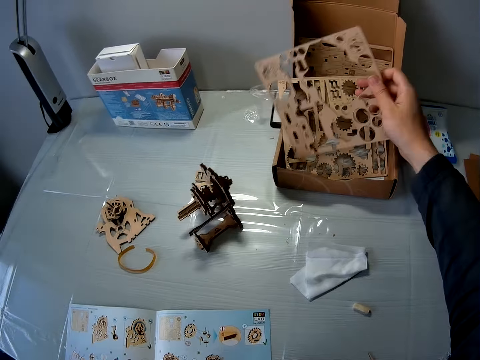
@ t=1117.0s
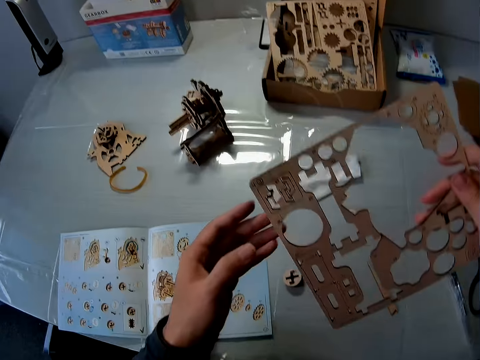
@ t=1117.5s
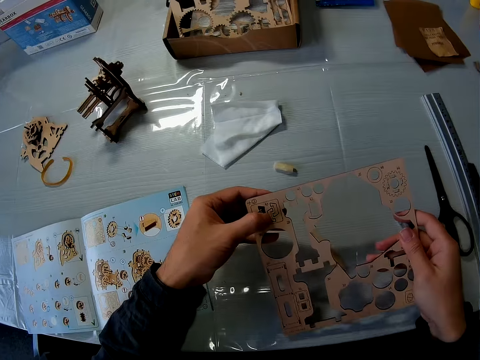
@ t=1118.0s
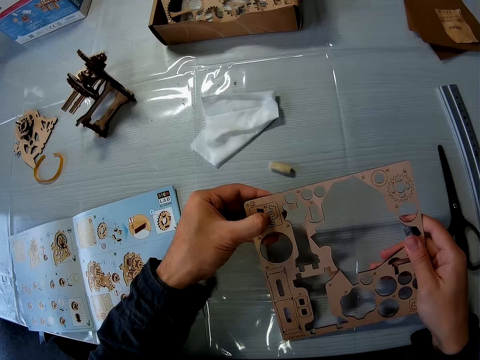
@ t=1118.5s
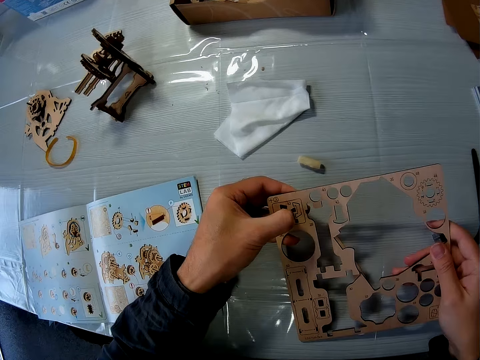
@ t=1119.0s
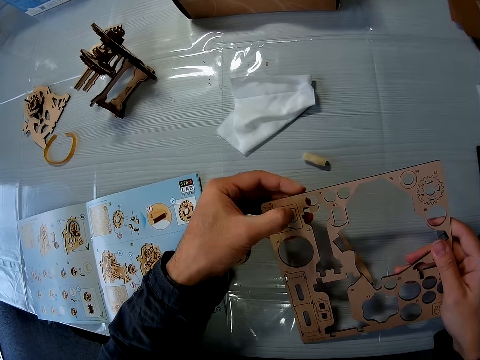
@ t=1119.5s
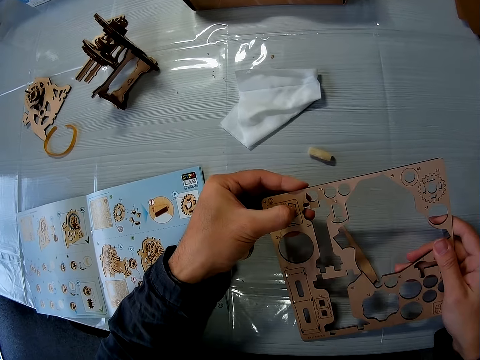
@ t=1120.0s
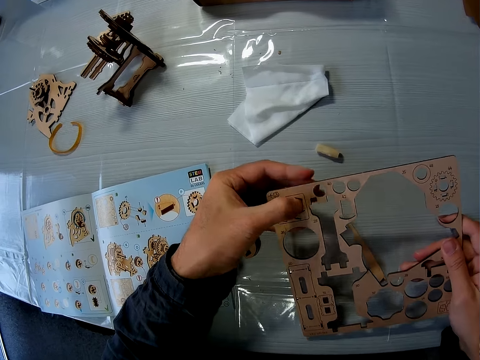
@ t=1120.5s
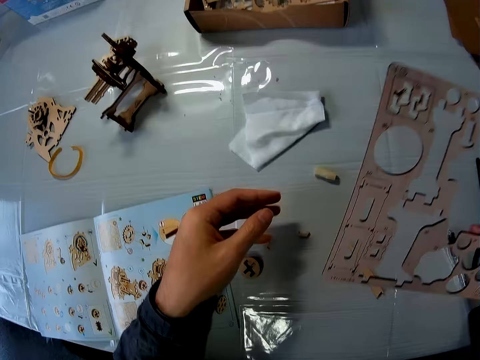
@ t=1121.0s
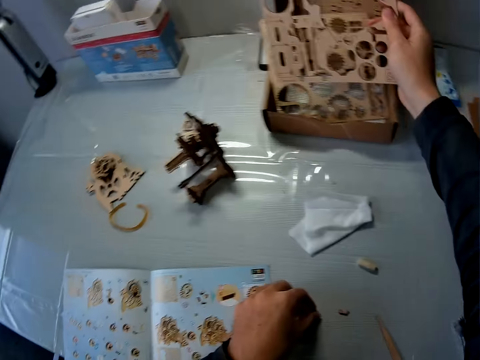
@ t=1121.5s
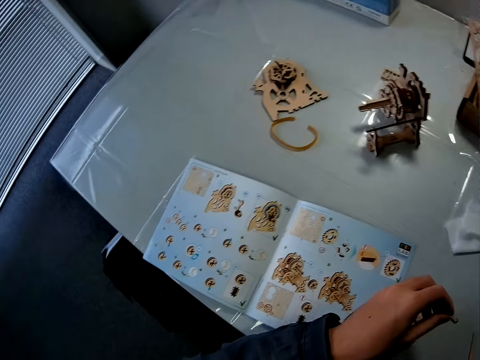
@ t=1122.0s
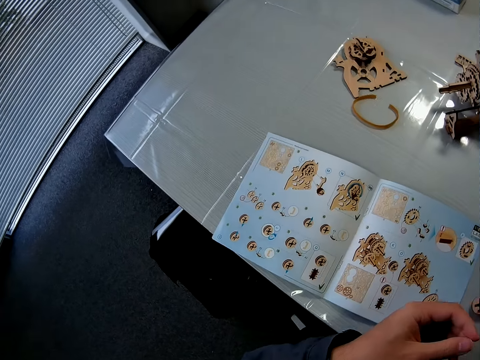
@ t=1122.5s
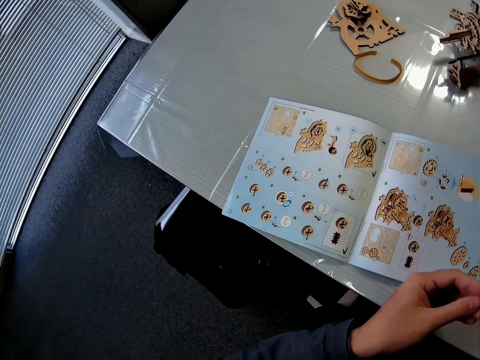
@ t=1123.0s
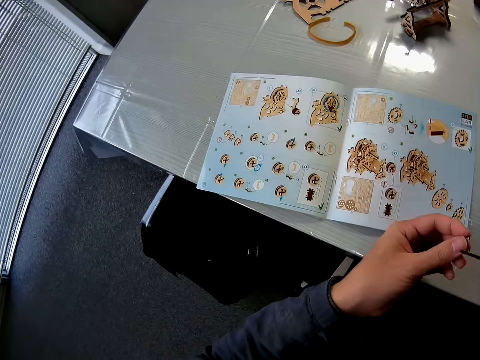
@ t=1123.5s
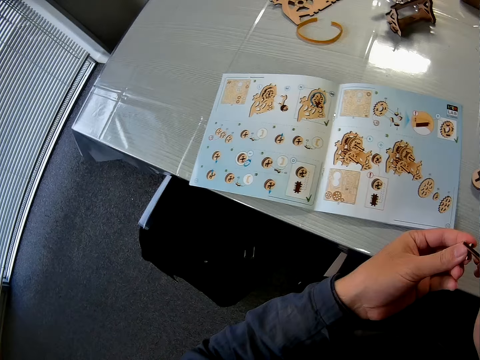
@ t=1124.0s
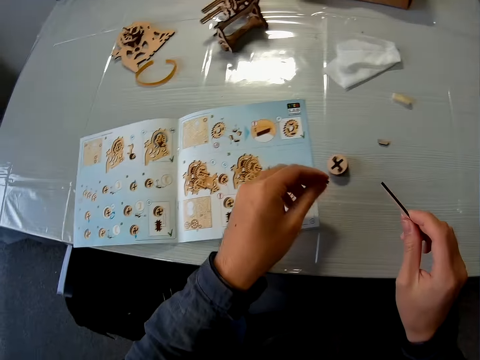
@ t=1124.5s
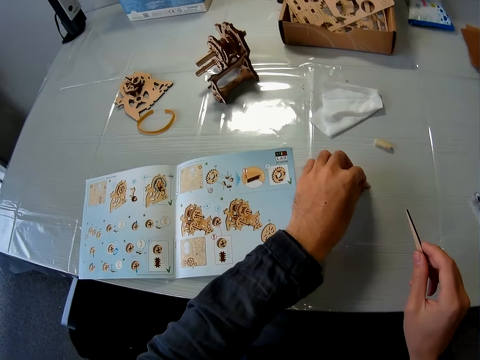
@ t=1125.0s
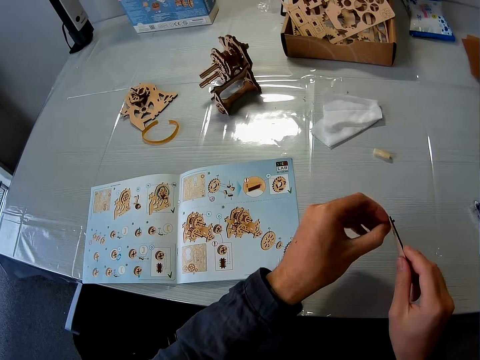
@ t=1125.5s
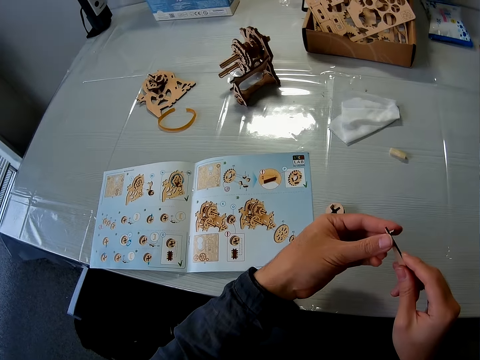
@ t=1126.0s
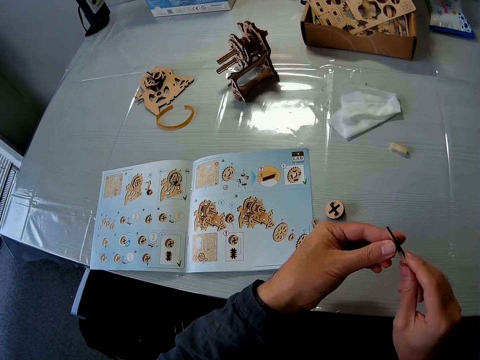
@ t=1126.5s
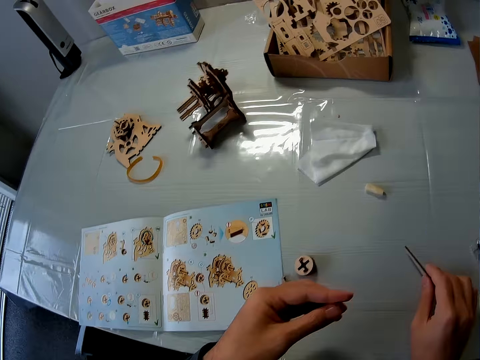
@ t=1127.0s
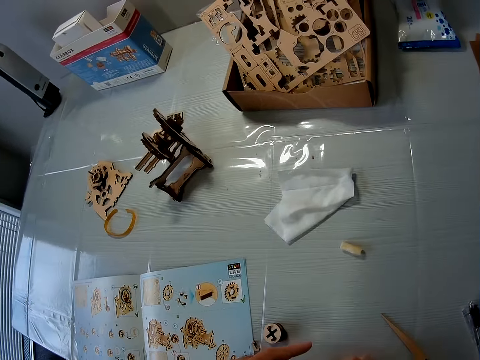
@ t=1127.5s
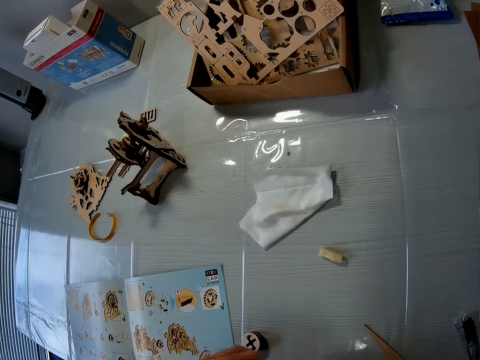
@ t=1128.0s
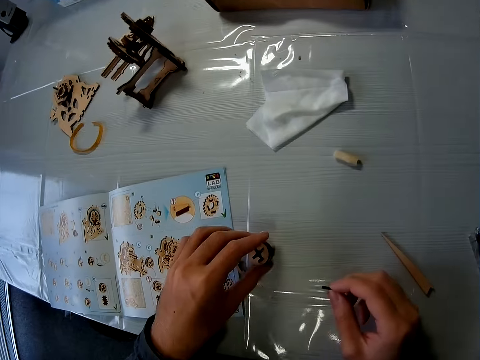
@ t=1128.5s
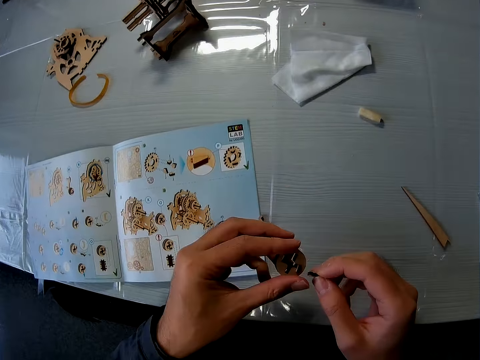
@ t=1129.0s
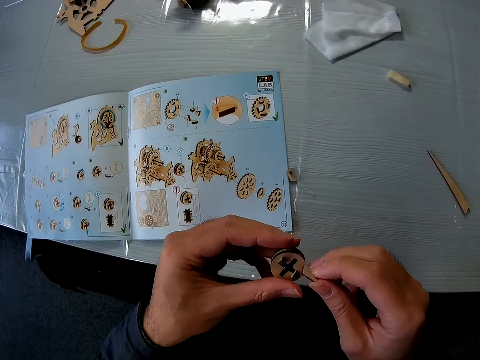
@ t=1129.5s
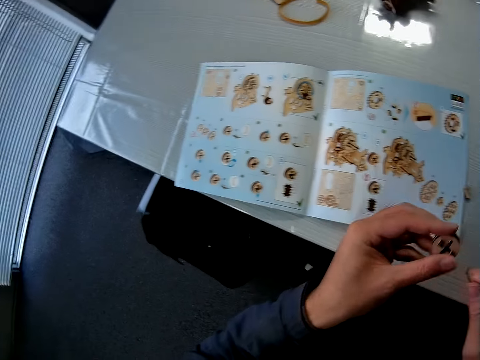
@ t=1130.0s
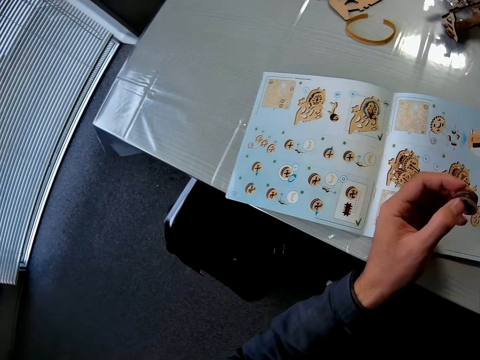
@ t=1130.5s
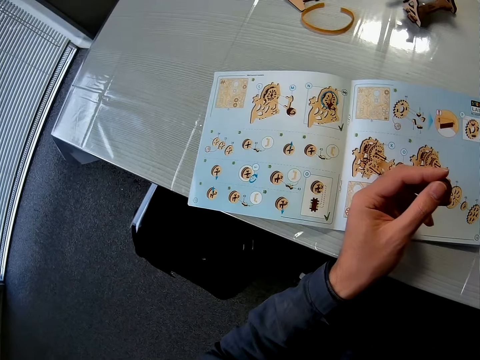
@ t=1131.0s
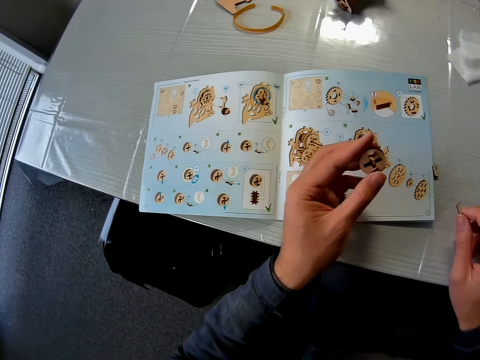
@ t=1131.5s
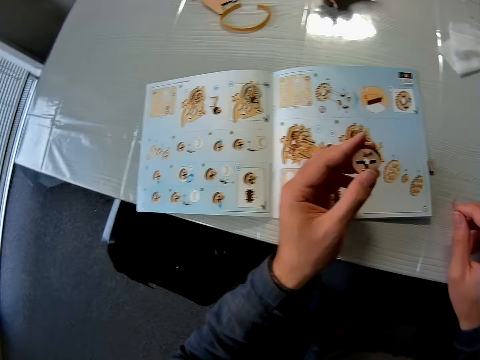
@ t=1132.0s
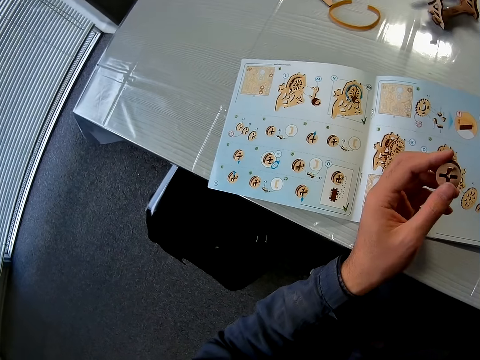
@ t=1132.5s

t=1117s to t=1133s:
The camera wearer picks up a puzzle sheet from a box on the table. He removes a puzzle piece from the puzzle sheet. He drops the puzzle sheet back in the box. He picks up the puzzle piece with his left hand from the table. He files the puzzle piece with a wood file. He drops the puzzle piece on the table. He picks up another puzzle piece with his left hand from the table. He files the puzzle piece with the wood file. He puts a piece of wood on the table. He drops the file on the table. He passes the puzzle piece on his left hand to his right hand. He picks up another puzzle piece with his left hand from the table. He holds the steam gear.

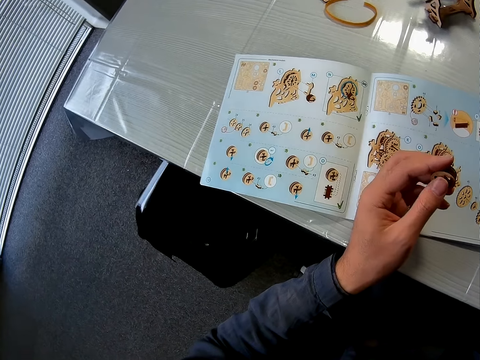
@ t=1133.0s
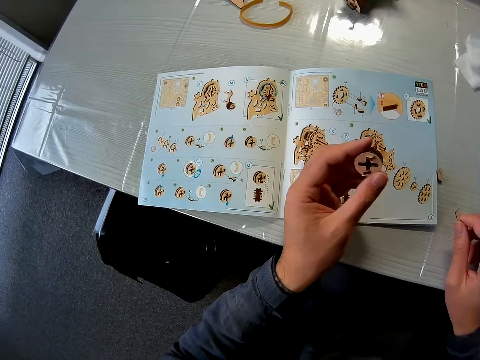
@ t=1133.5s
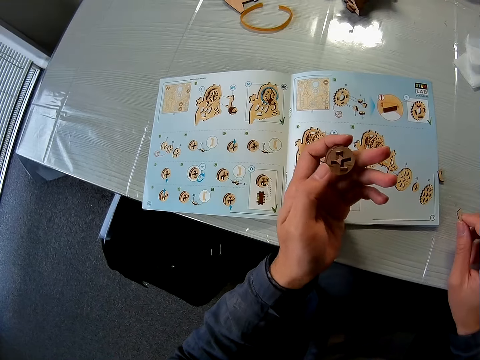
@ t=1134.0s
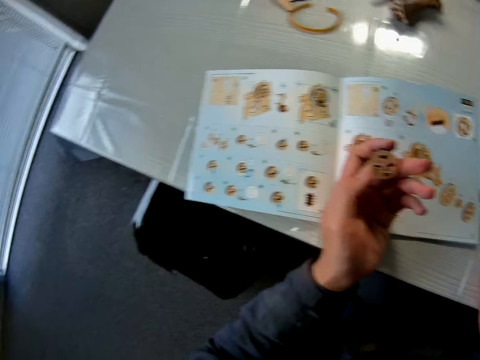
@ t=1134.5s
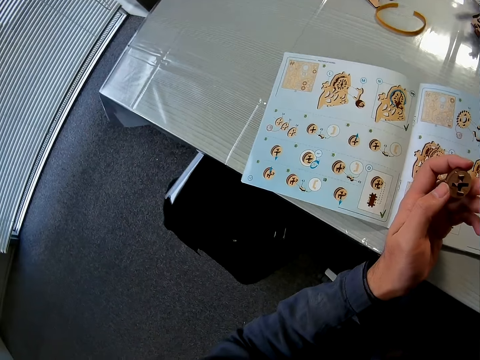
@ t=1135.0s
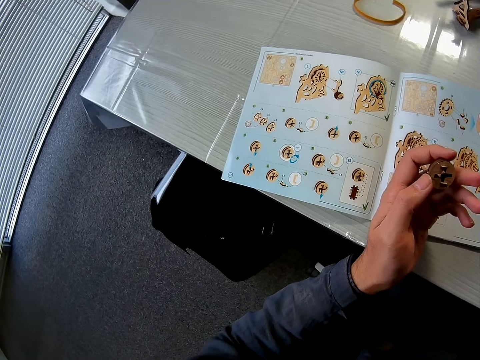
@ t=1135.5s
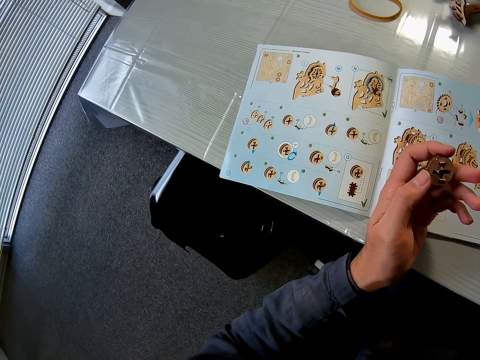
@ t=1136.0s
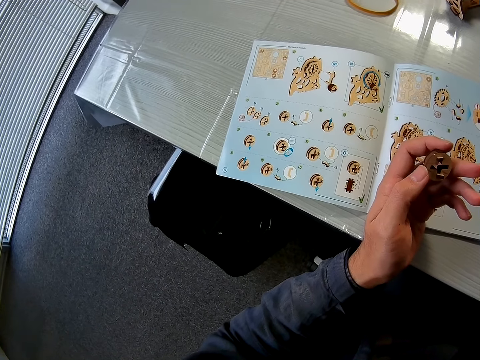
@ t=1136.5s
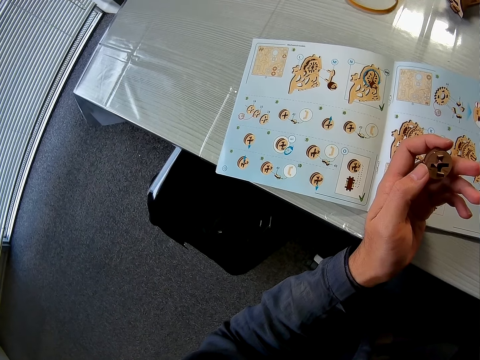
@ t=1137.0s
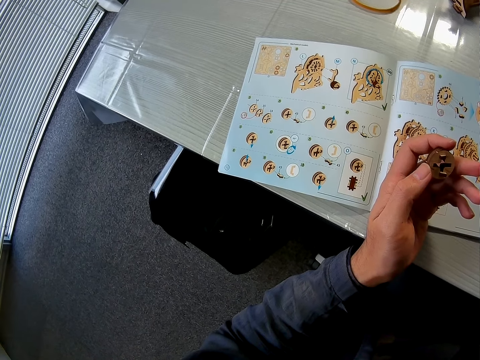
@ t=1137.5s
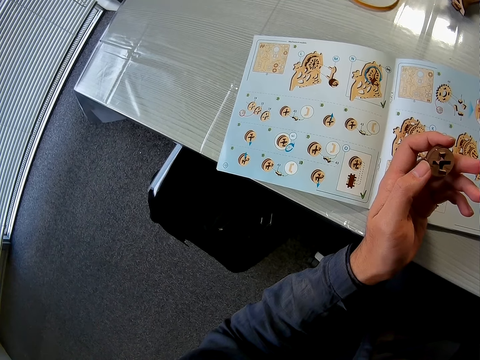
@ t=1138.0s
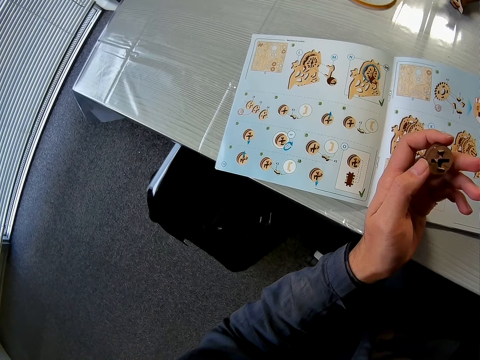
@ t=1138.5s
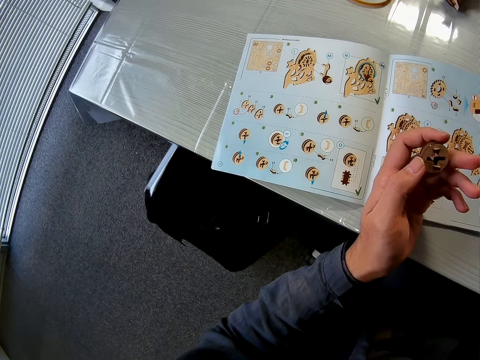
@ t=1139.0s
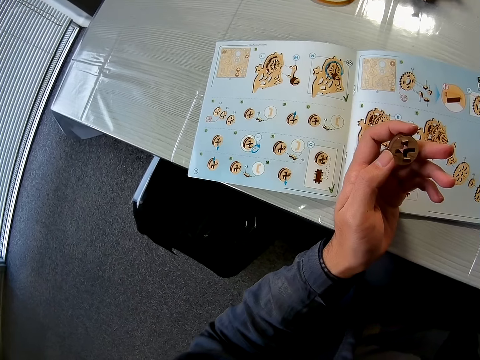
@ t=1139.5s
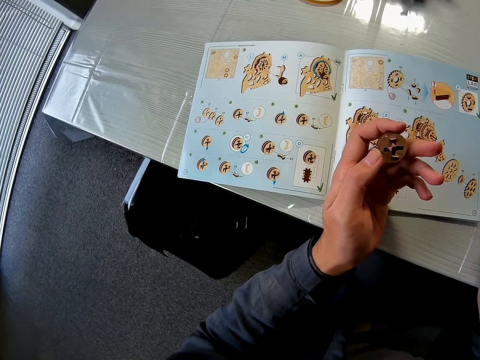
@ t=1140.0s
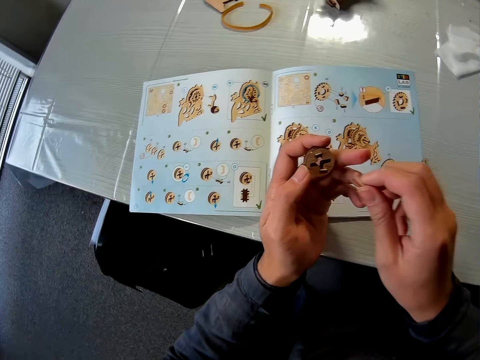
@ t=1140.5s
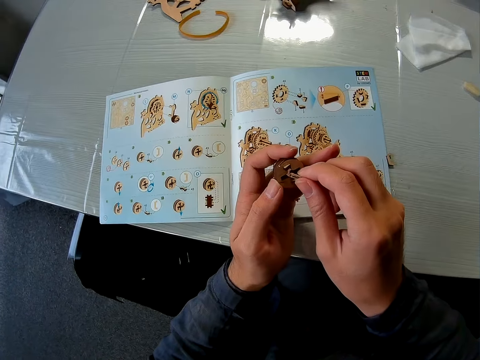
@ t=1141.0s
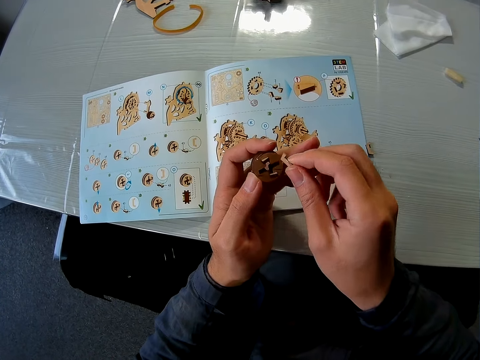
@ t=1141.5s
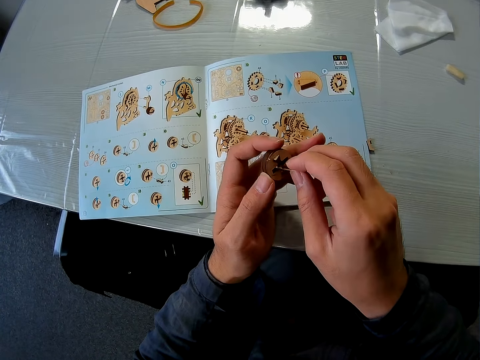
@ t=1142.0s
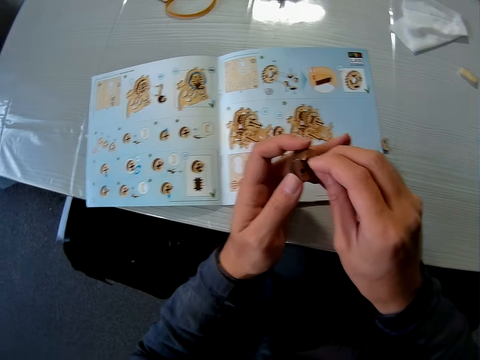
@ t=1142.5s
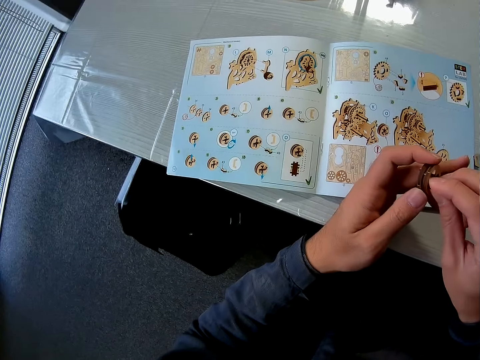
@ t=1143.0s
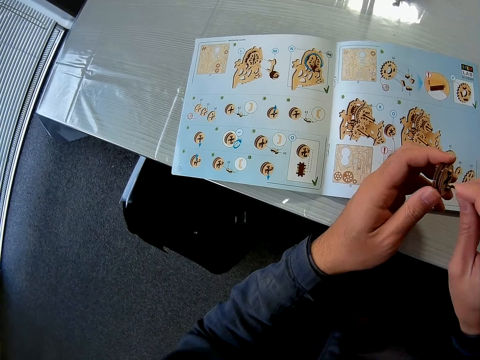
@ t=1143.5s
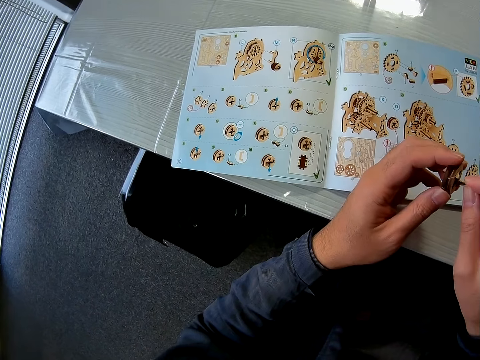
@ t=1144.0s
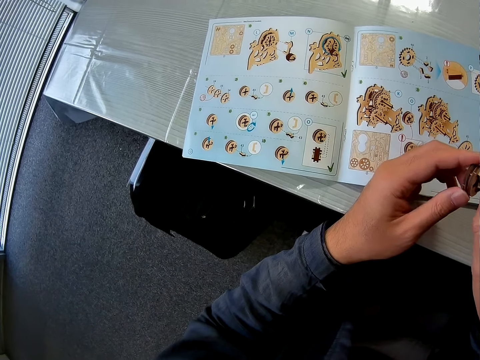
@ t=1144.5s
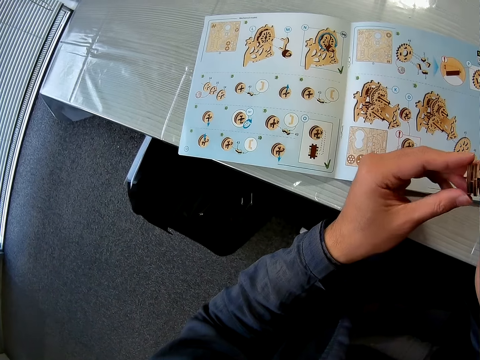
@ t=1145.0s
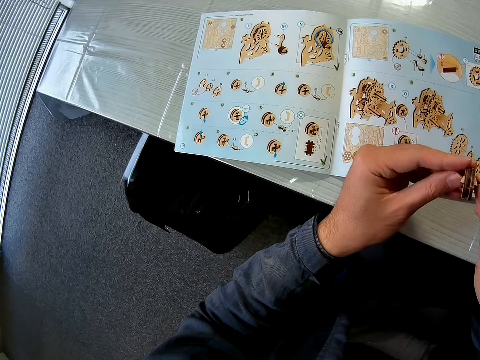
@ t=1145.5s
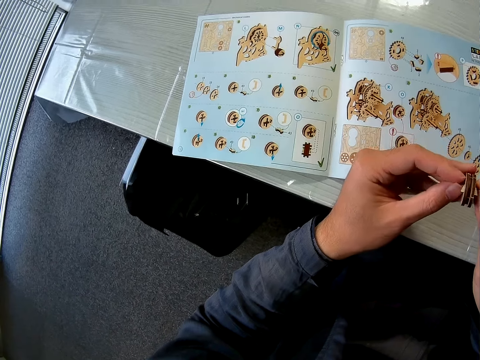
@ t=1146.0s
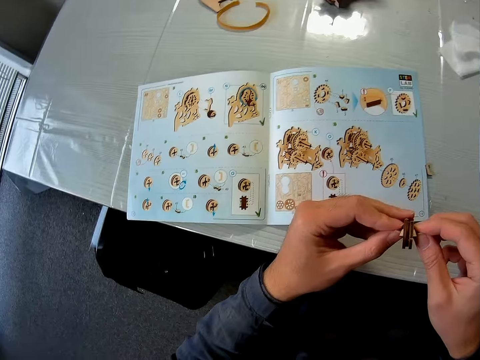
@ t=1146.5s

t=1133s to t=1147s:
The camera wearer inserts the puzzle piece on his right hand into the puzzle piece on his left hand.
